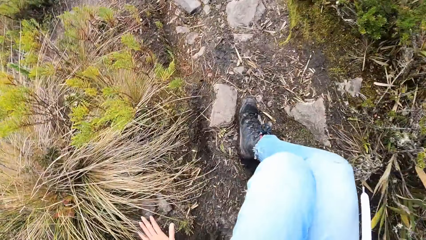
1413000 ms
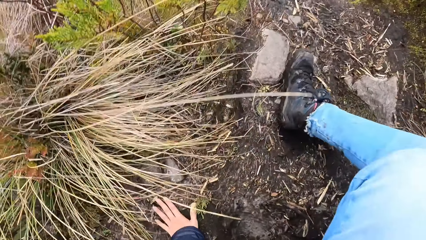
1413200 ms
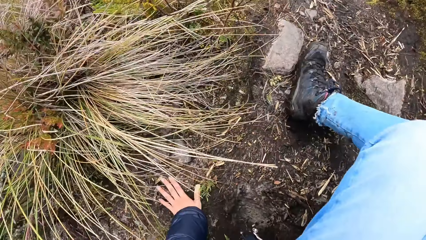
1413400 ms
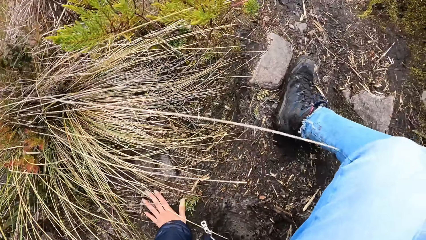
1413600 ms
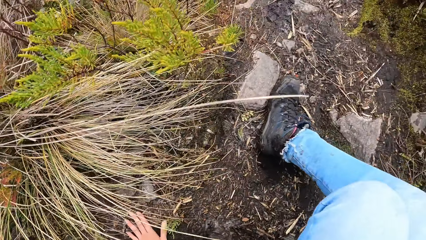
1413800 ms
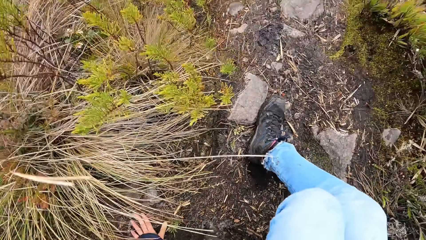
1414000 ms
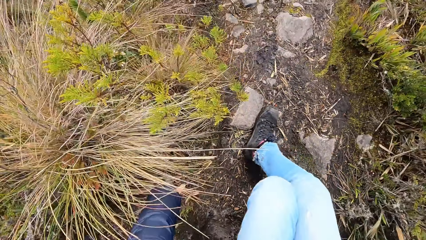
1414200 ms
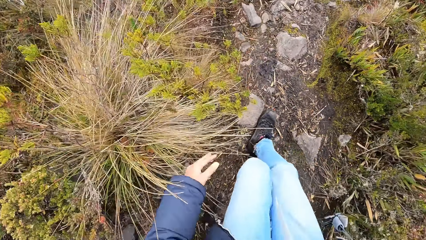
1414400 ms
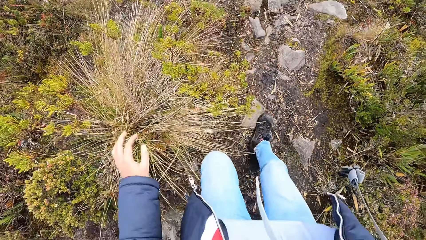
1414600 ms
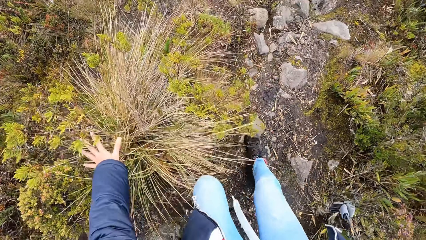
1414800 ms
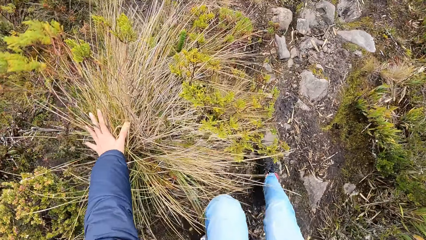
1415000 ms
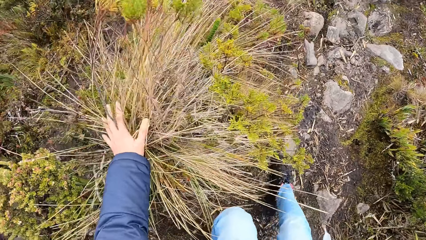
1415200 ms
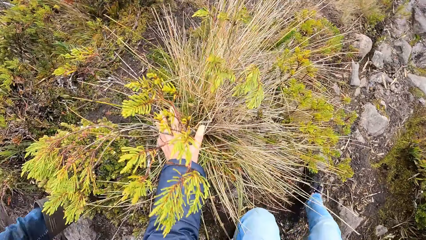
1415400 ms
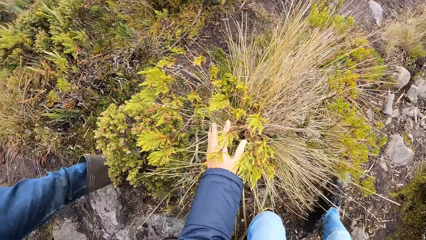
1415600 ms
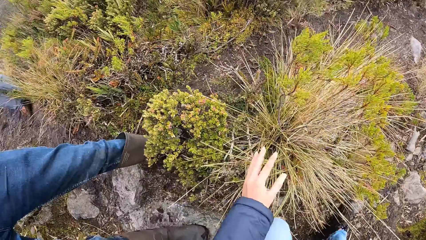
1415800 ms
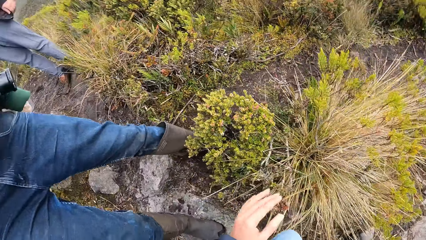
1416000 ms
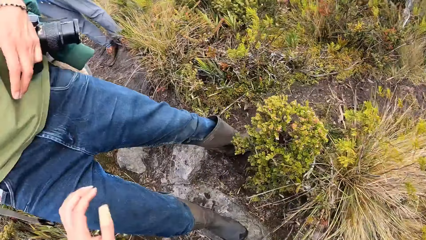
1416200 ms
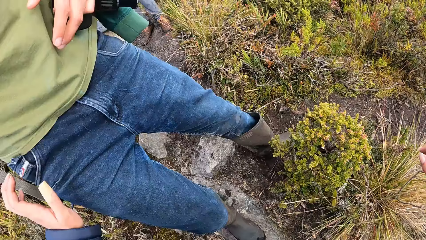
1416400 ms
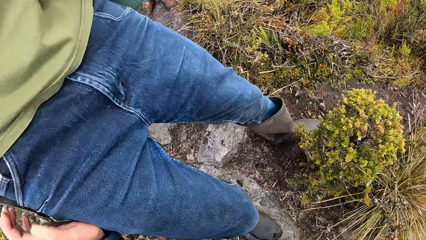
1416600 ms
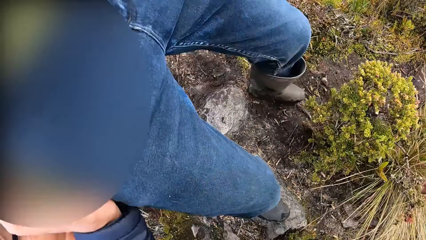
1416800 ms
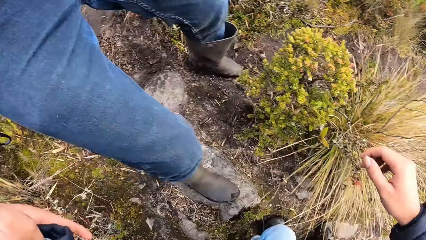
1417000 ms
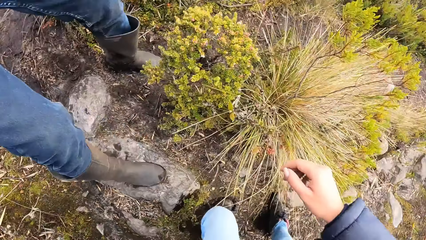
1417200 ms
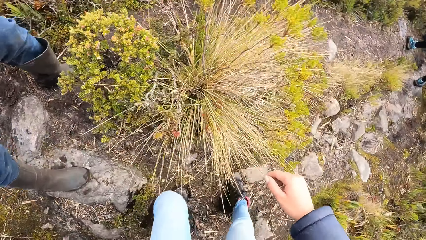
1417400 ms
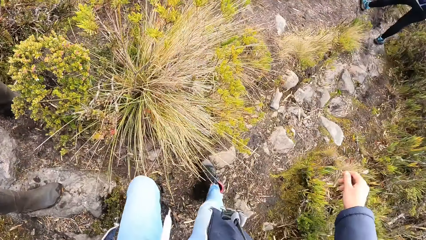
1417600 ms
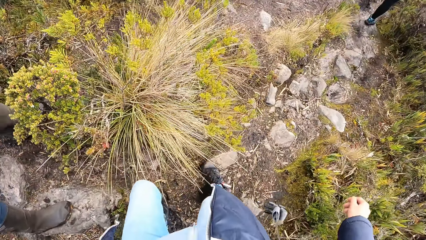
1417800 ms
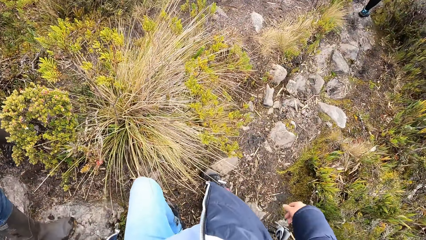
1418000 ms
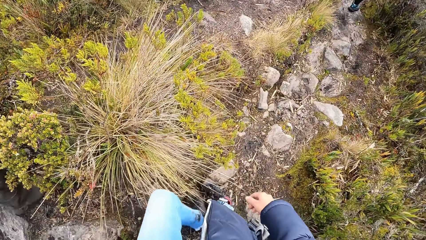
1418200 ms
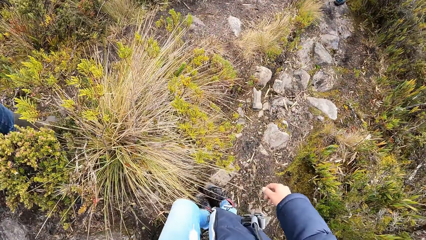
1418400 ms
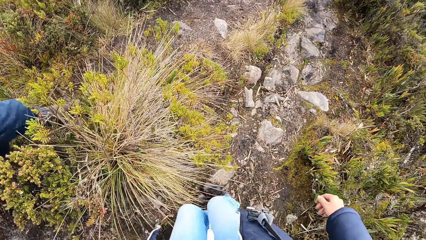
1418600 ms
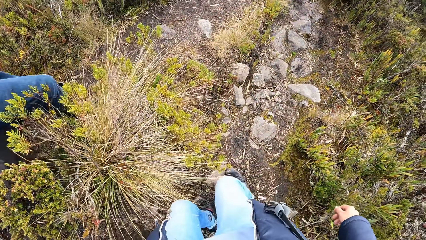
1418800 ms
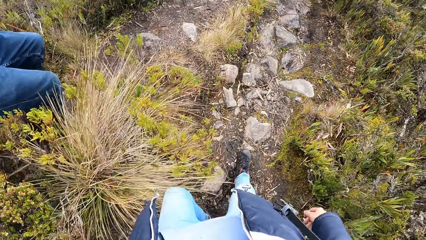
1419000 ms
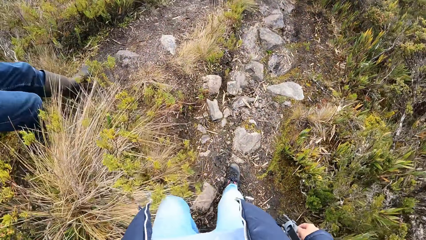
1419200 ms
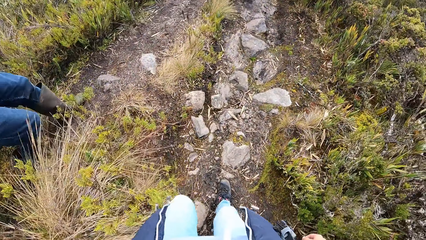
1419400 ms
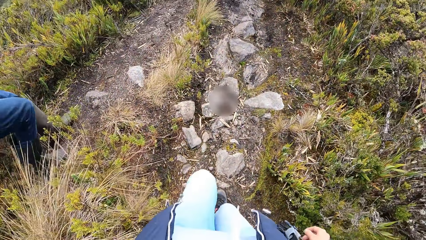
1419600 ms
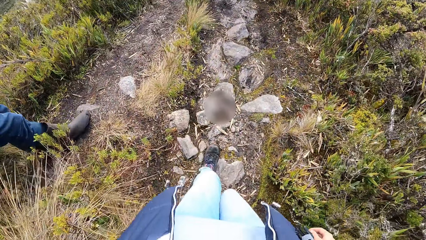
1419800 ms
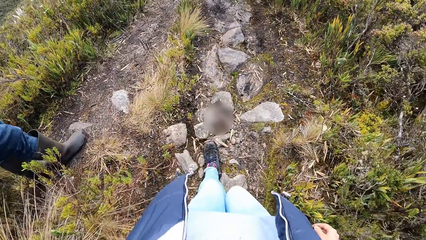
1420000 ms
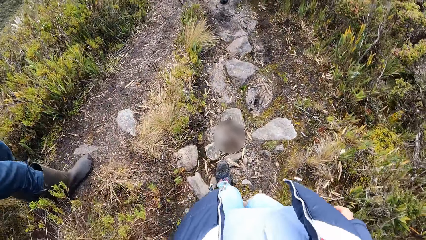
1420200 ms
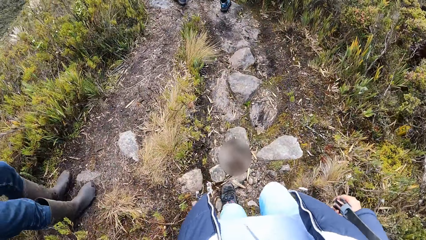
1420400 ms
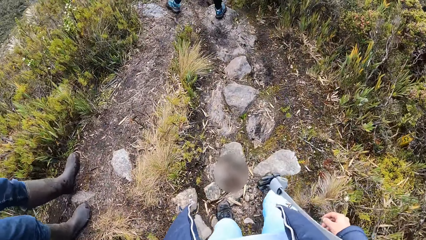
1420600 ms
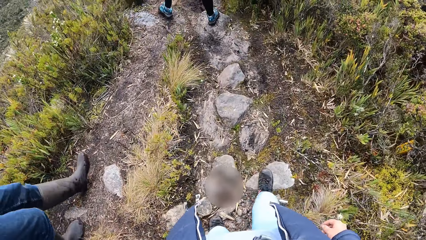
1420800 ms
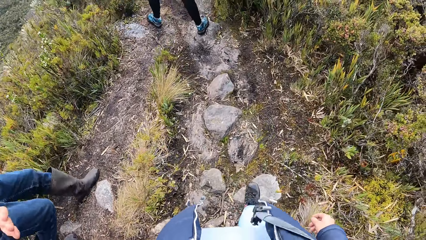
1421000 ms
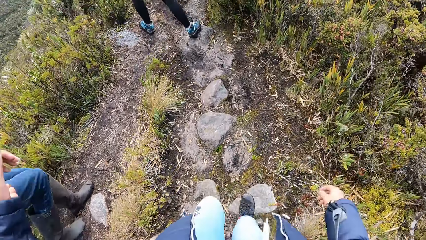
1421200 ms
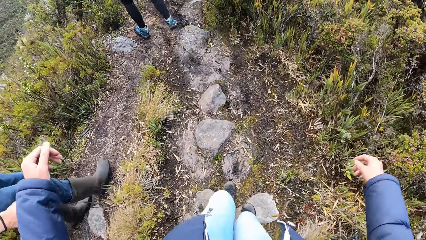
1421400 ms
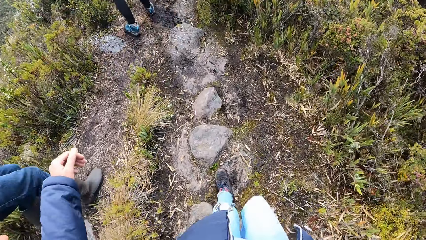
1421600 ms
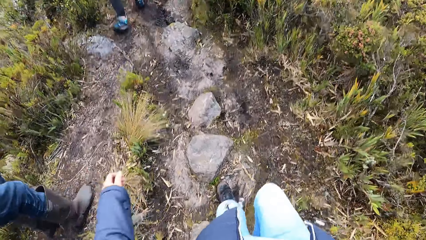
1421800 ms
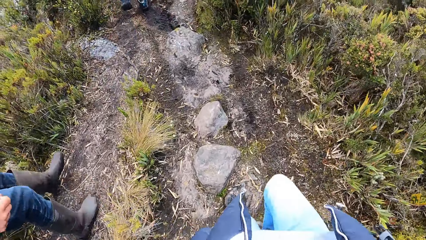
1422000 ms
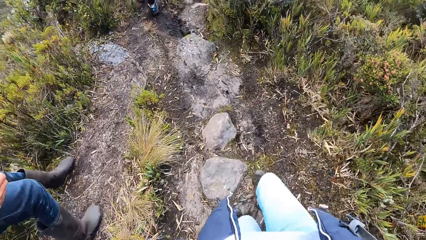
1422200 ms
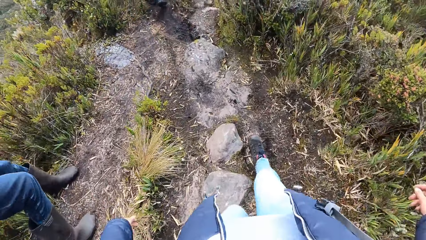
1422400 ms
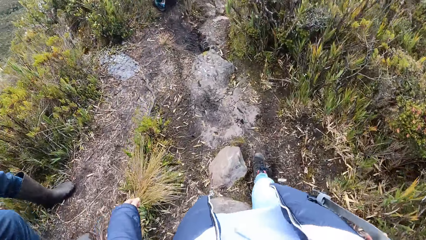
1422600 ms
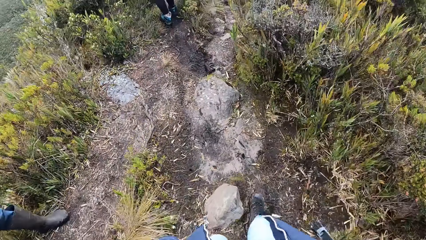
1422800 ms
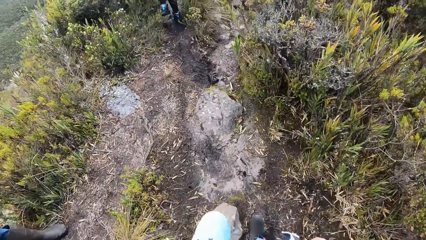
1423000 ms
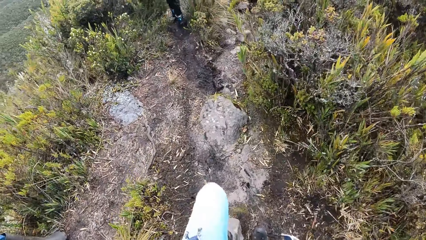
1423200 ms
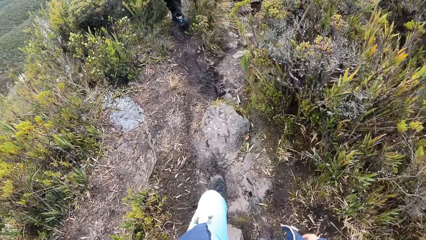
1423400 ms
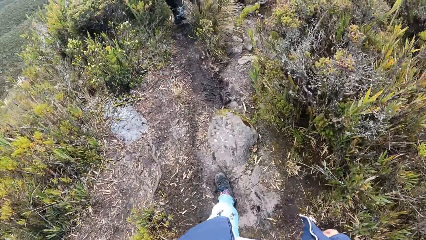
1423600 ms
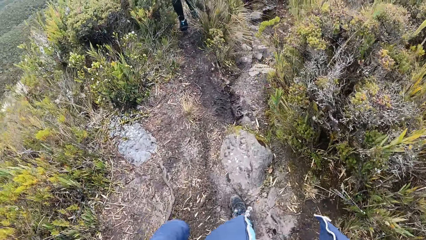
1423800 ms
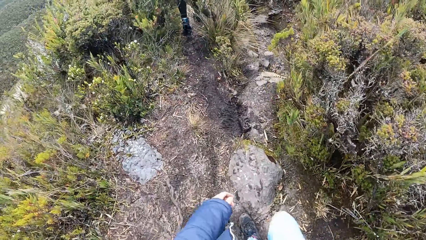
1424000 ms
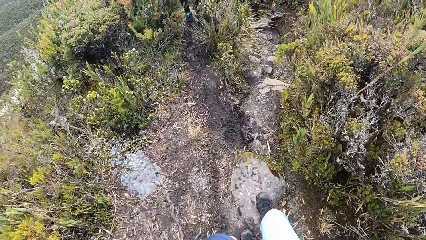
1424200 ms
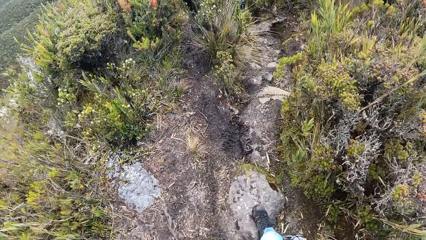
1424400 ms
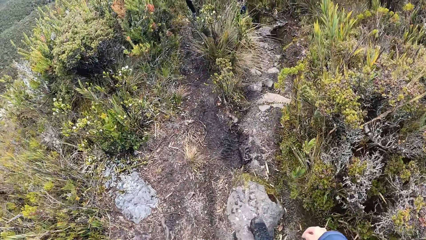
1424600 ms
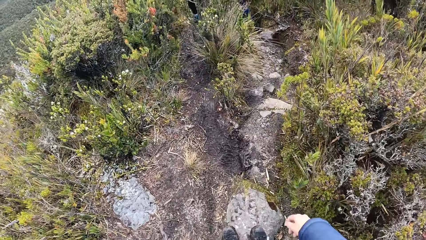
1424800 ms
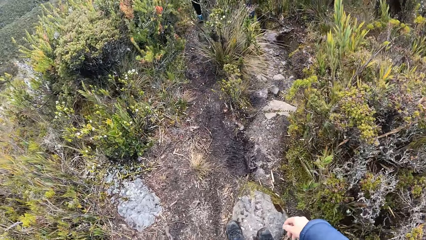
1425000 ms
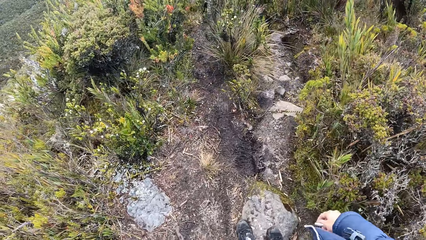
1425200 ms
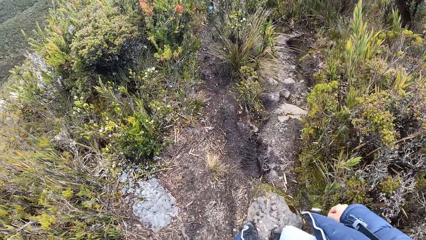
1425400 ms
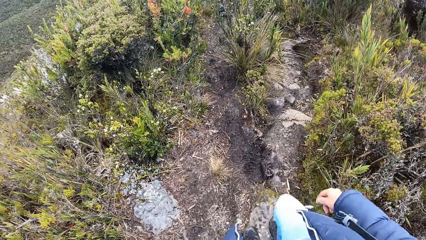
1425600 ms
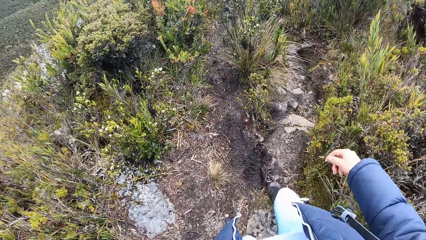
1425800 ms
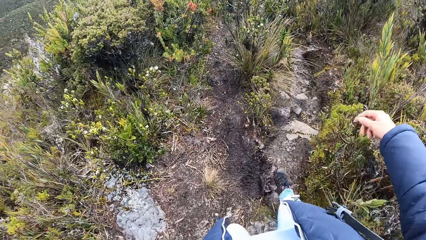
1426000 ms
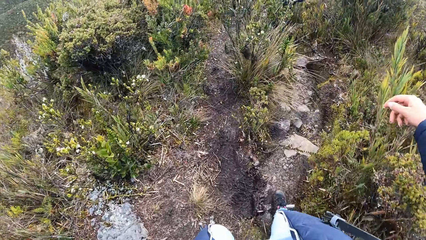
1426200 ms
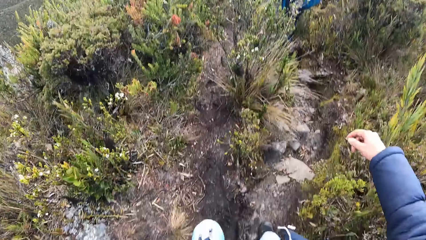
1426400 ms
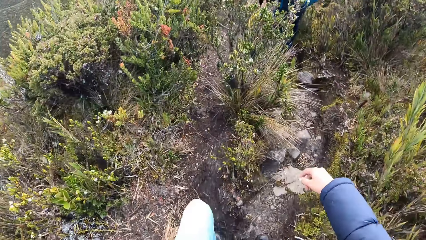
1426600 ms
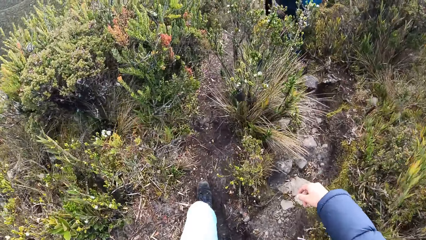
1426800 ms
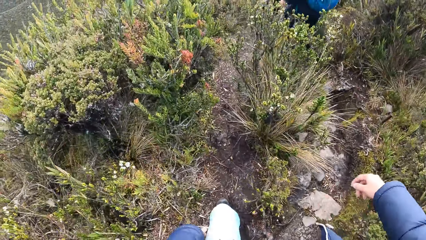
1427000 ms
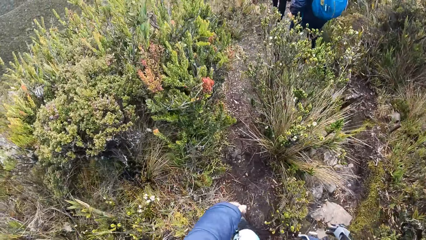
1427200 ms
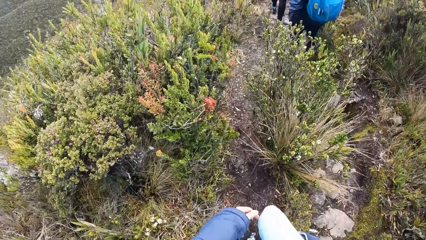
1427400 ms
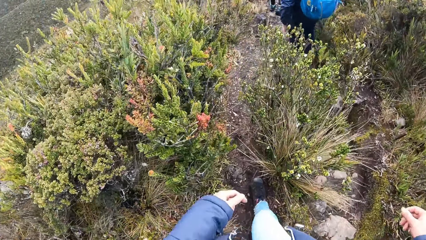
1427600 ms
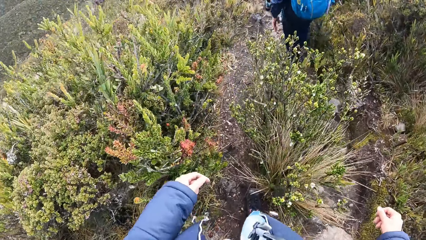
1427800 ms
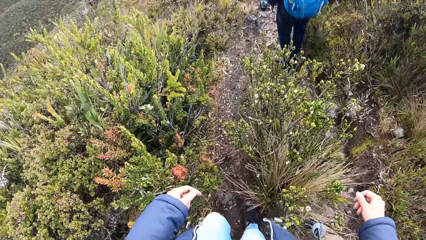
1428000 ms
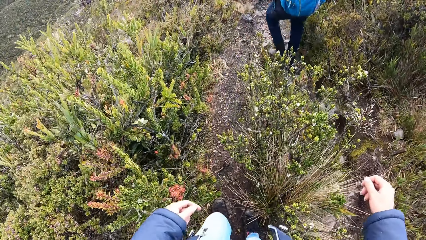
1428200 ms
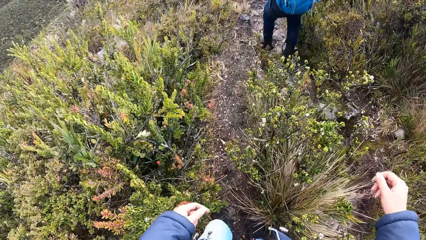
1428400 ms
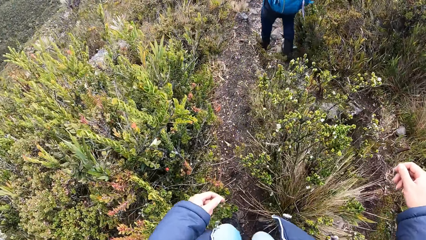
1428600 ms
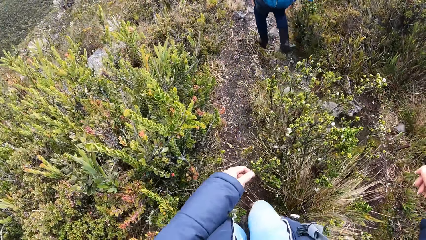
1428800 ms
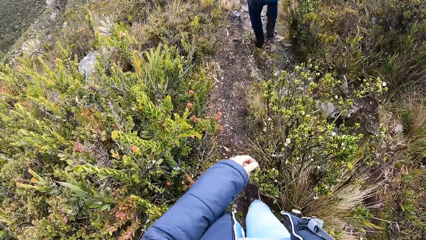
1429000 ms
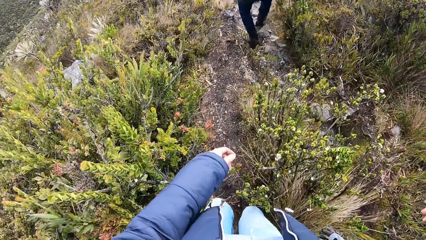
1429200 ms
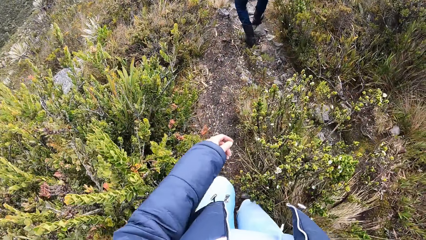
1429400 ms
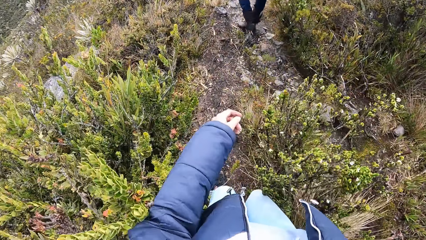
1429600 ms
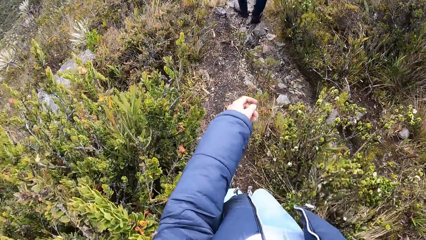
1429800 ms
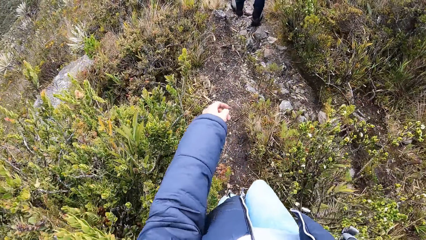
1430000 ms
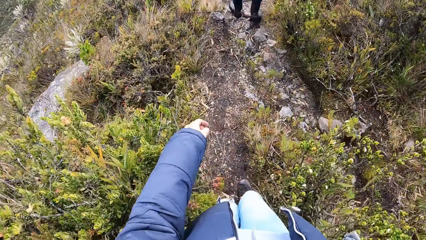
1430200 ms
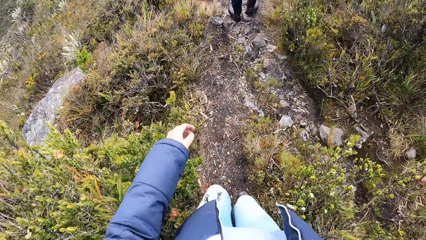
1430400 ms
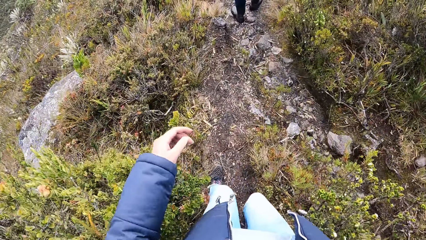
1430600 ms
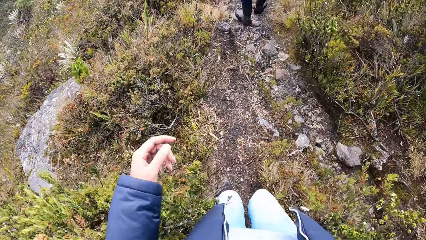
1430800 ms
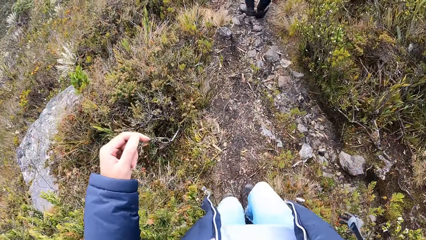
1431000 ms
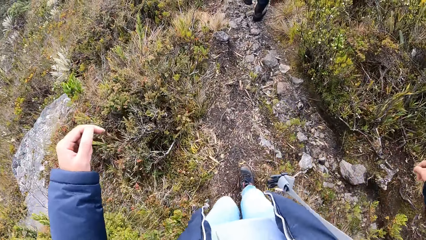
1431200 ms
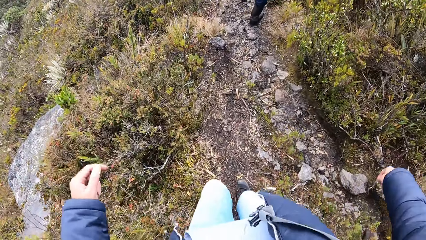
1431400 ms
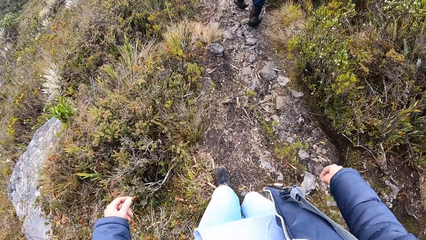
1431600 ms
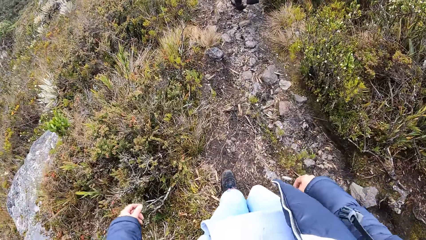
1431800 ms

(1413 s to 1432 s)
The camera wearer falls down. She holds the plants with her left hand. She holds a man. She walks.
